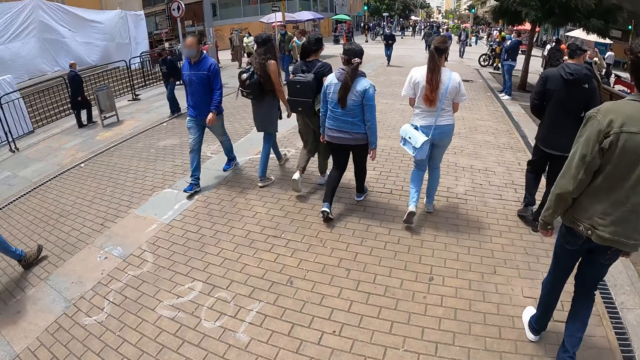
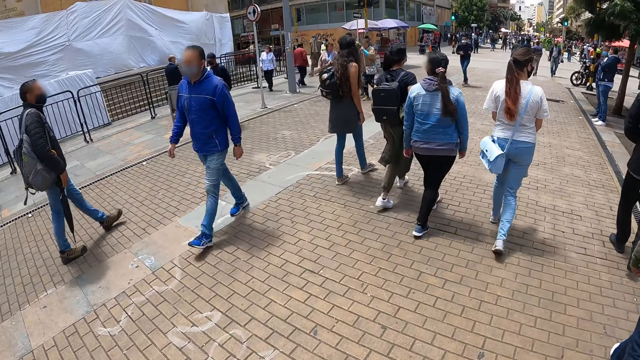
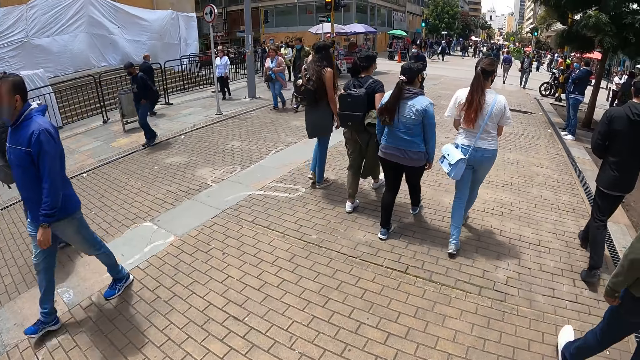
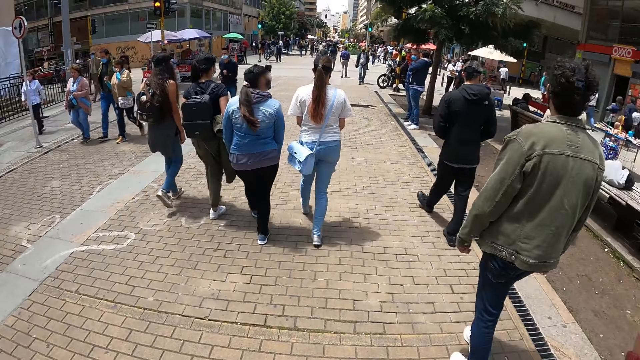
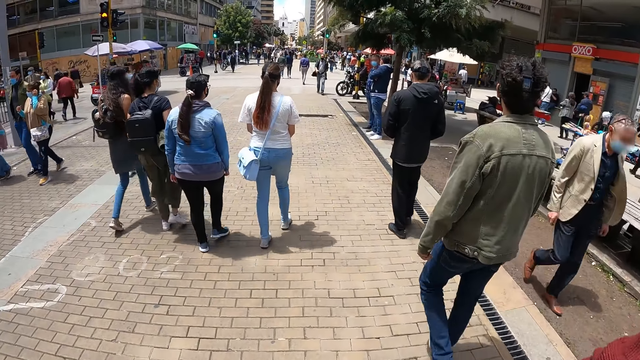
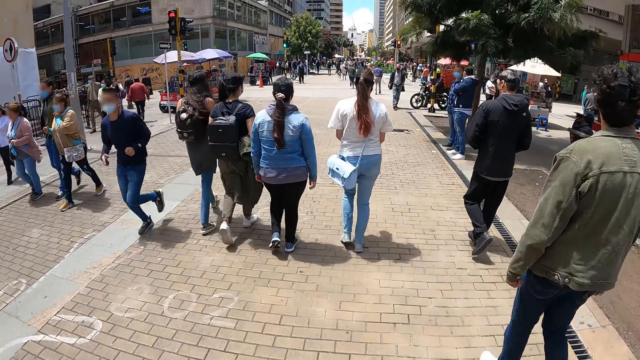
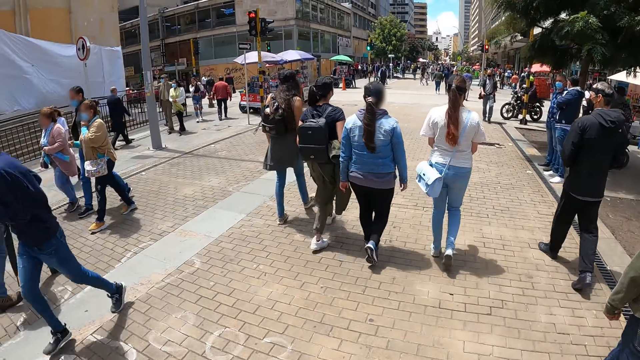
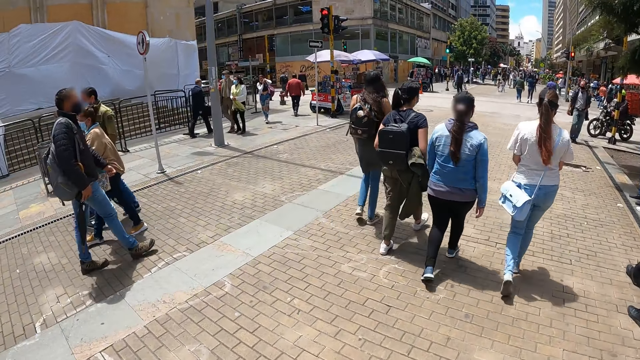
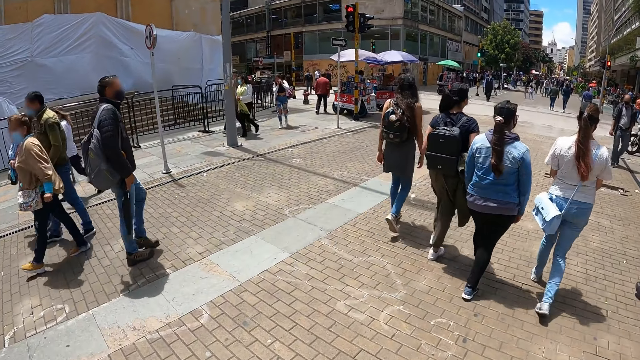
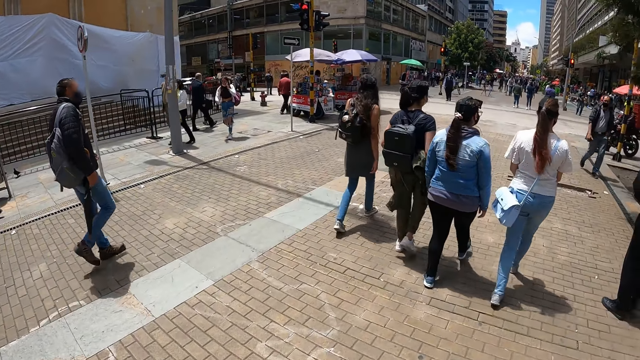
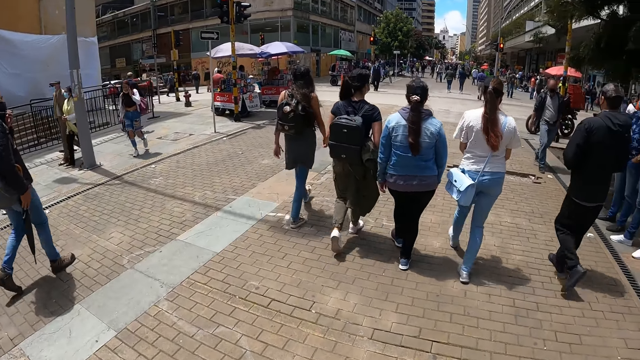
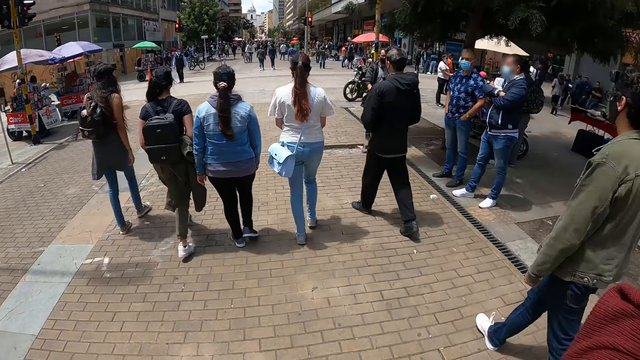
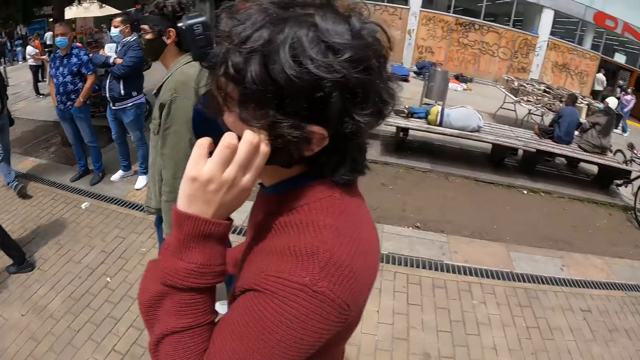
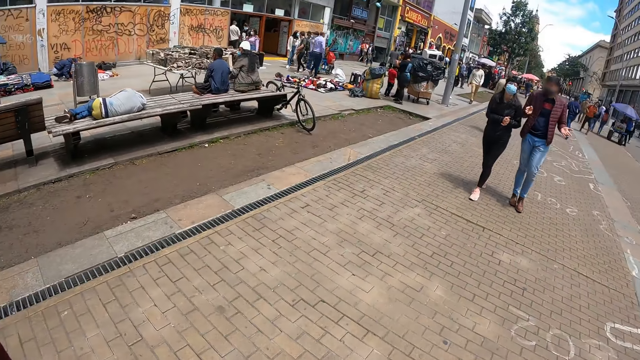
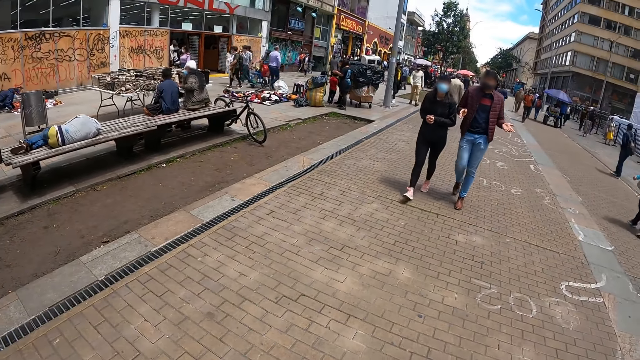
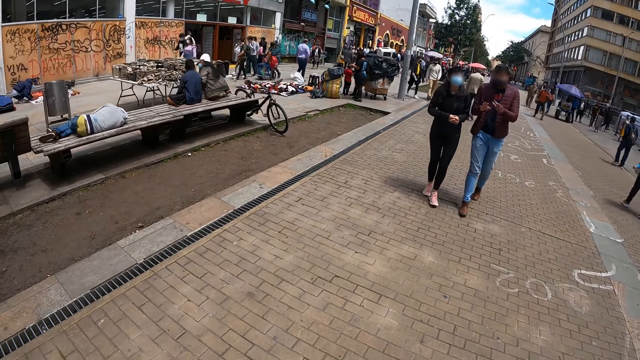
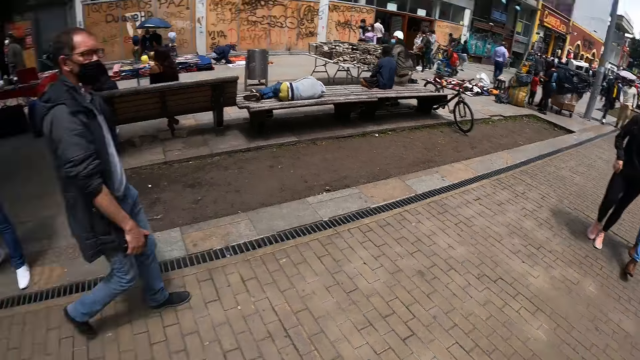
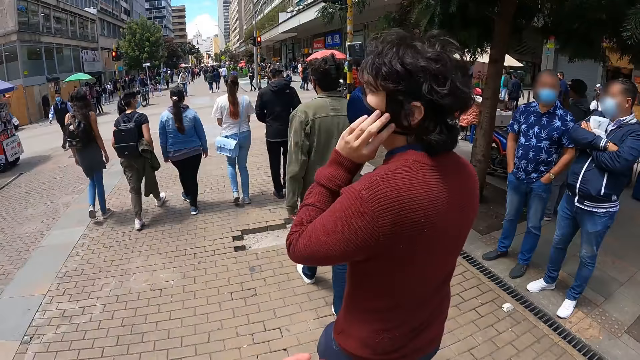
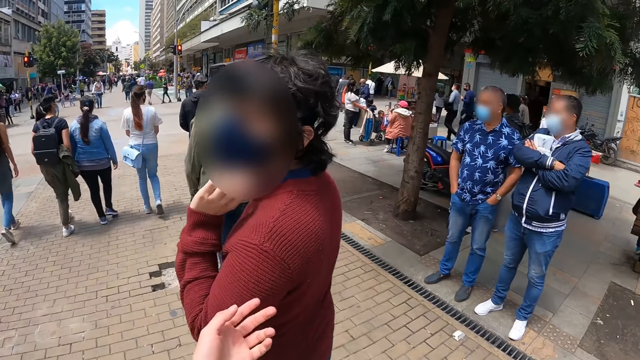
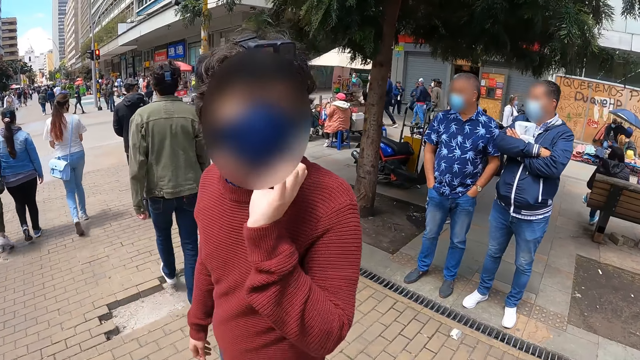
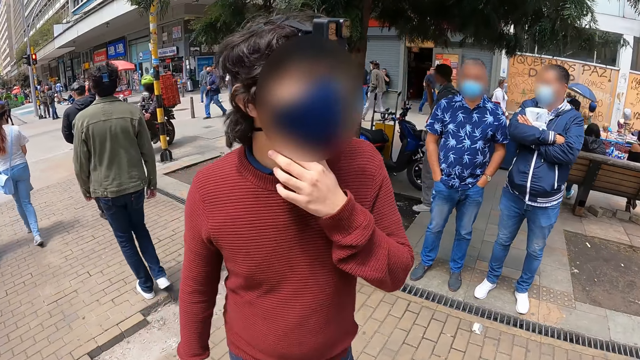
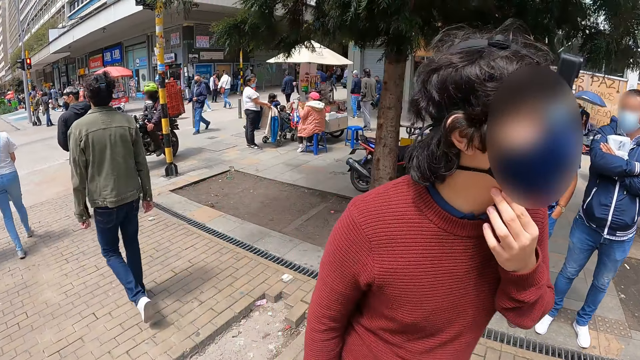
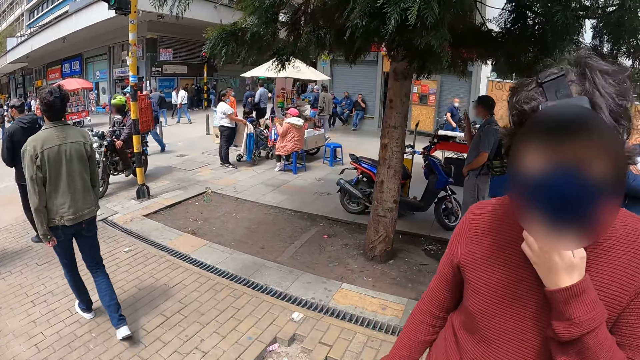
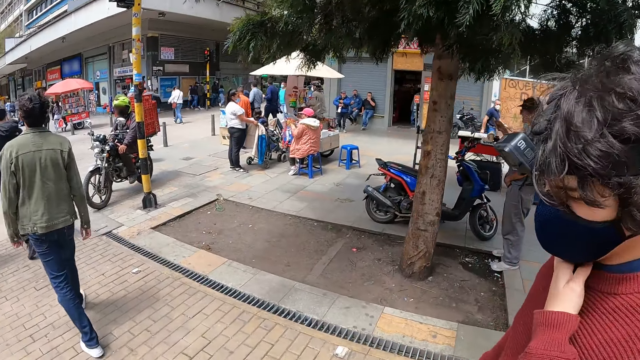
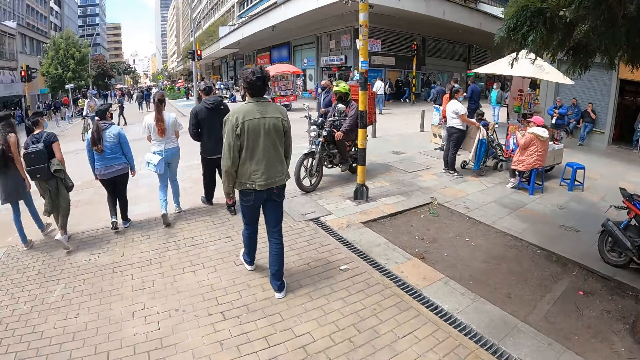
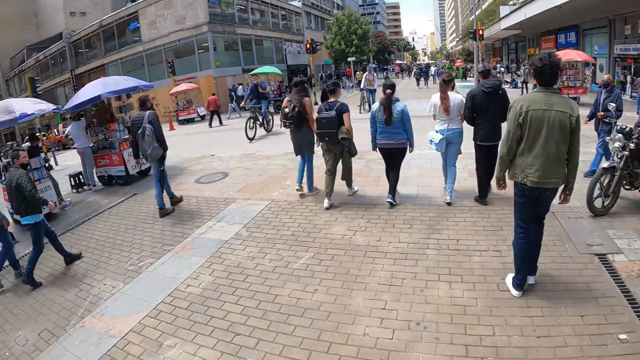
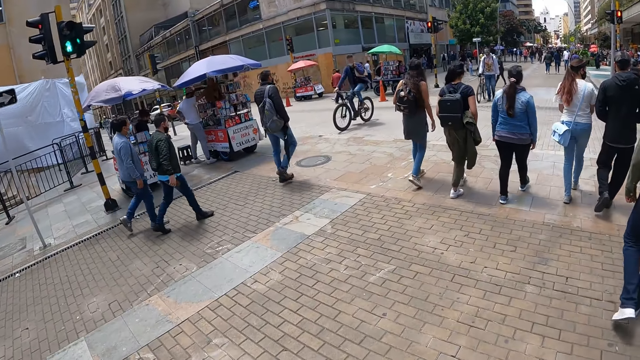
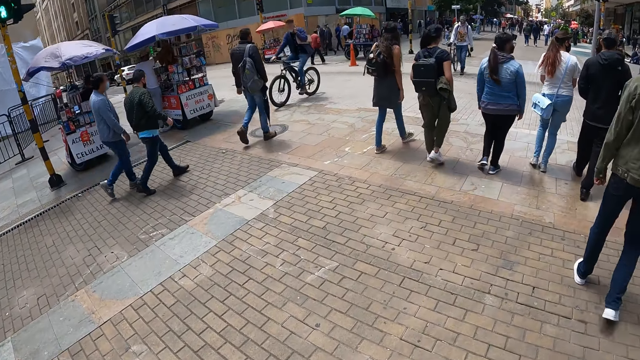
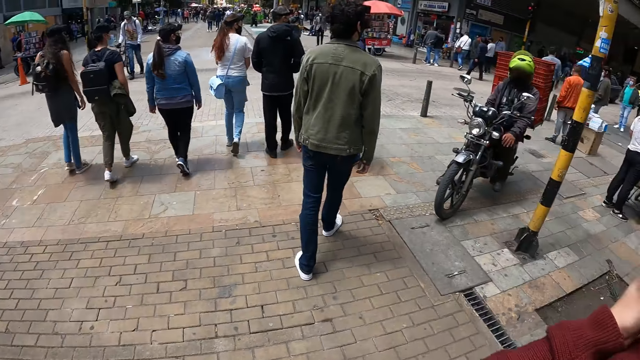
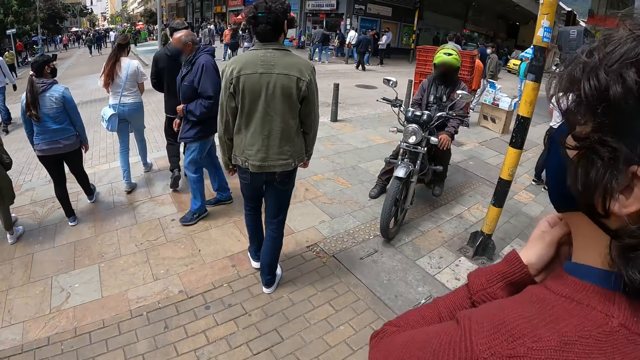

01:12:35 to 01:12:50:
The camera wearer walks in the sidewalk. They look around the road. The man walks in the sidewalk. The camera wearer walks in the sidewalk.

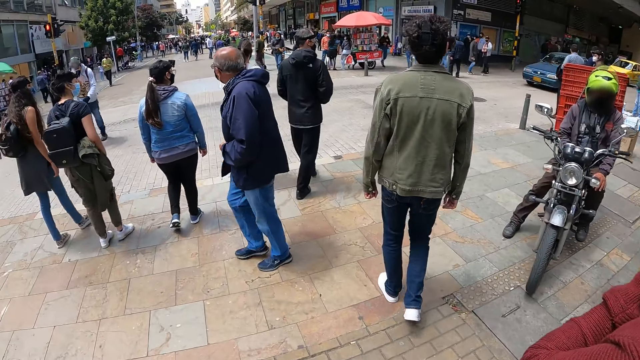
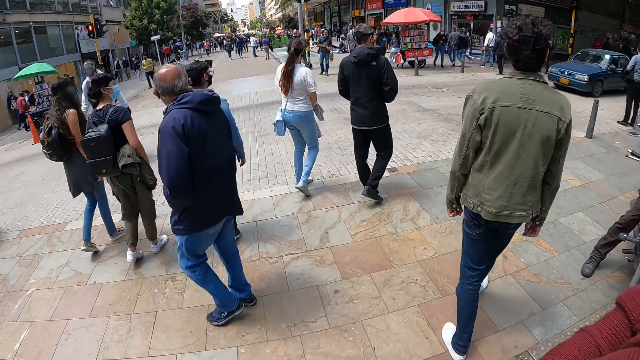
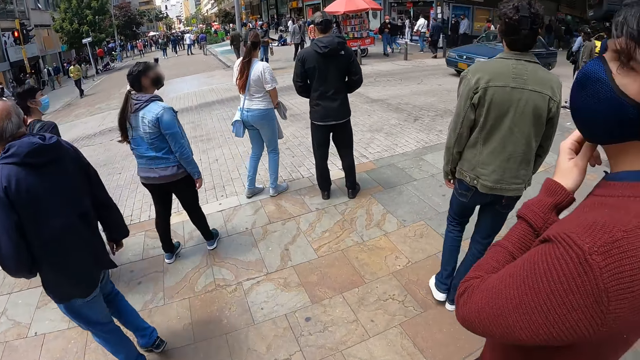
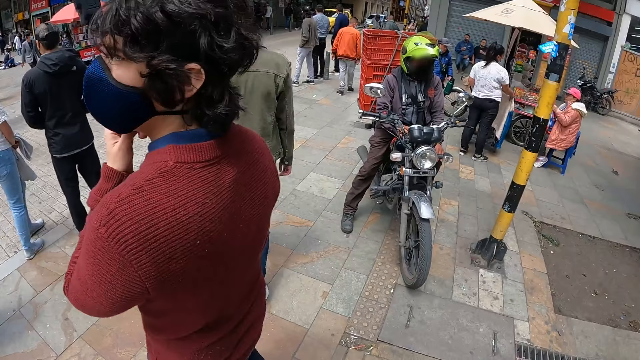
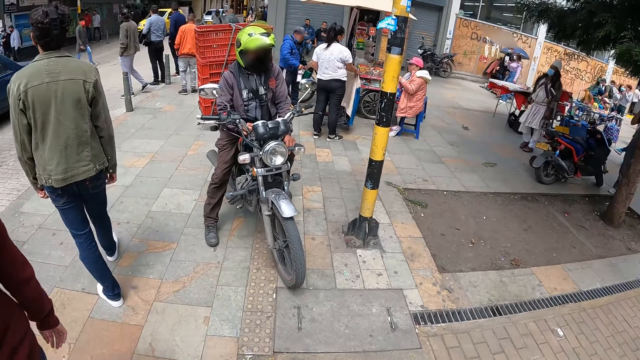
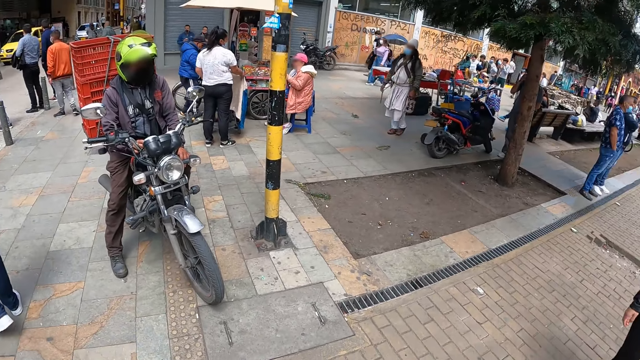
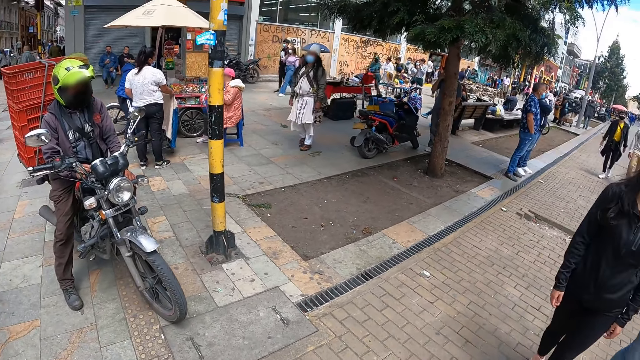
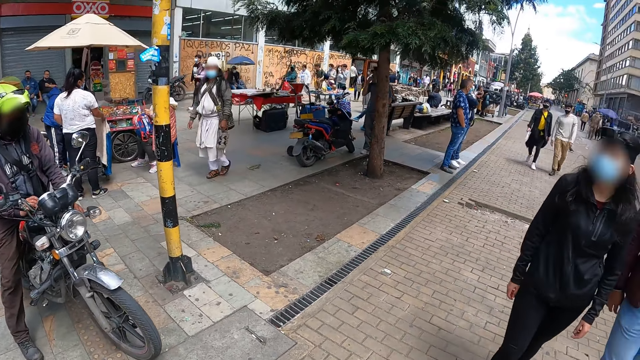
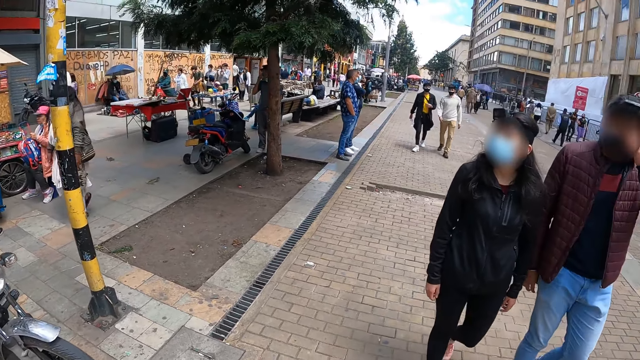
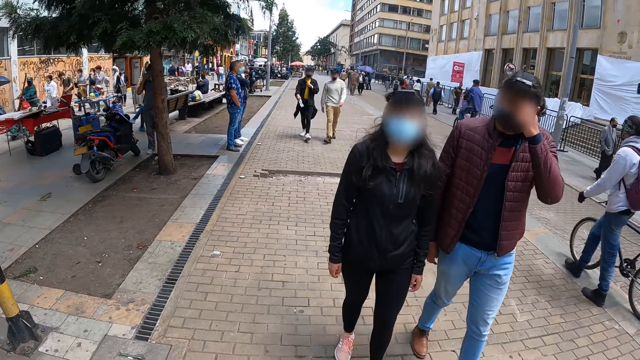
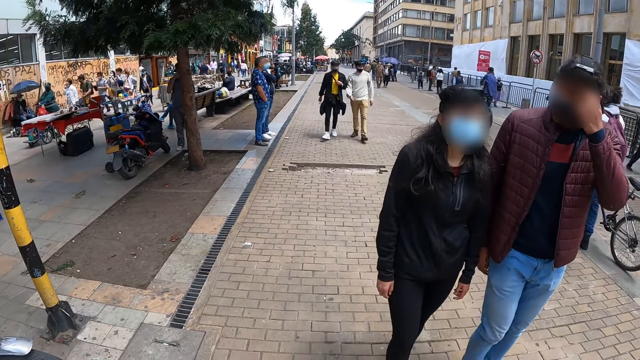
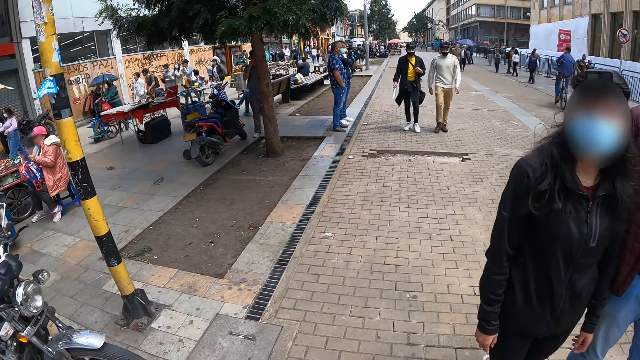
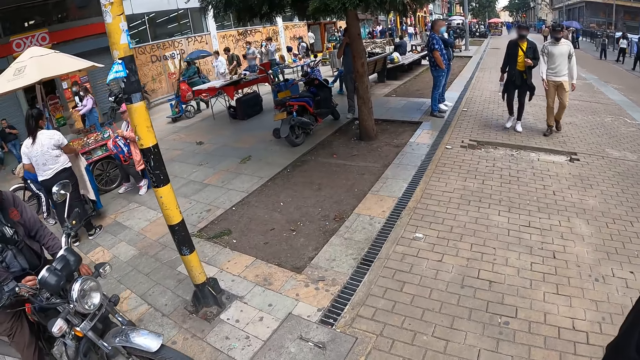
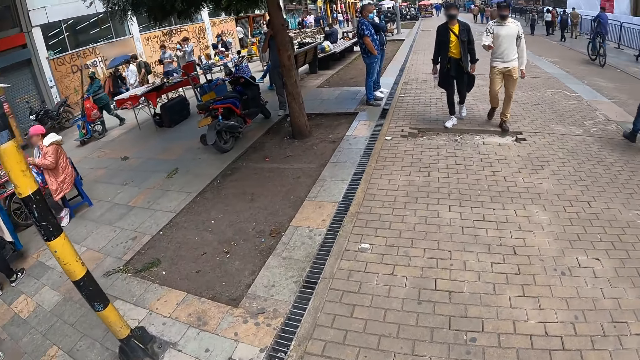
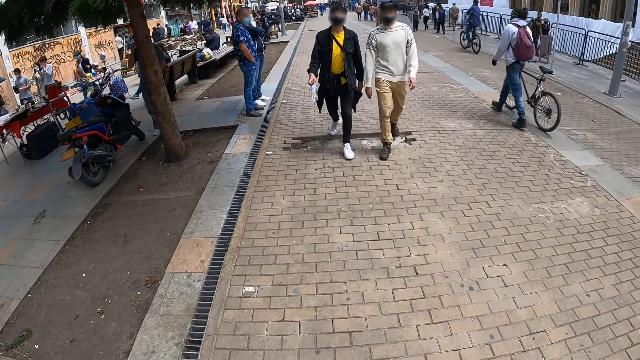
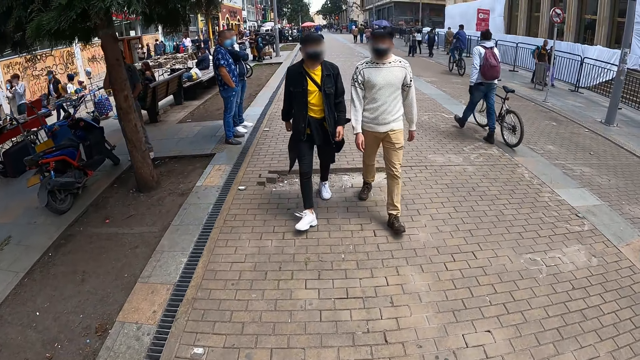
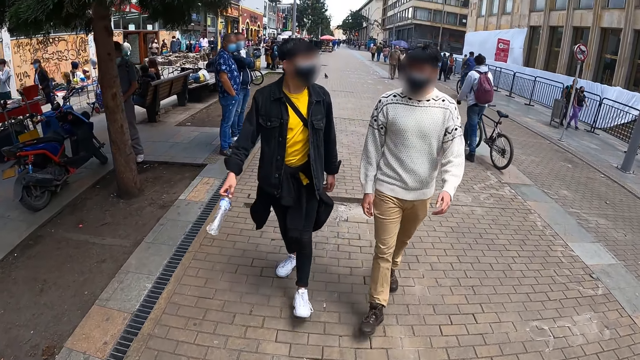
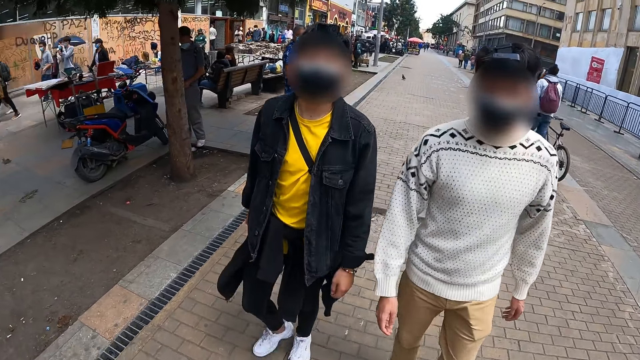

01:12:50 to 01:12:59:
The camera wearer looks around the road. A man walks in the sidewalk. Another man walks in the sidewalk.
